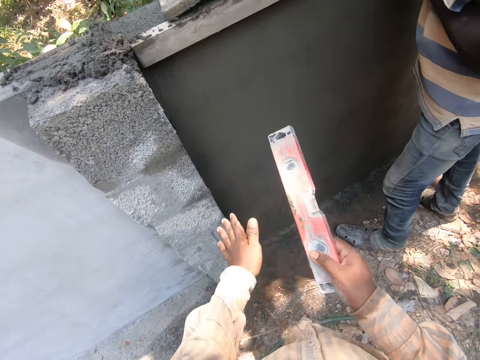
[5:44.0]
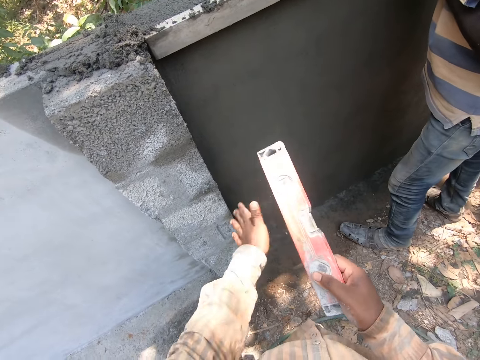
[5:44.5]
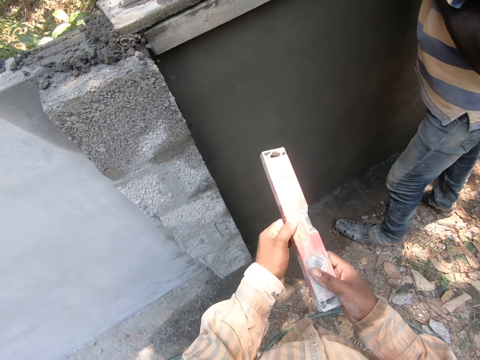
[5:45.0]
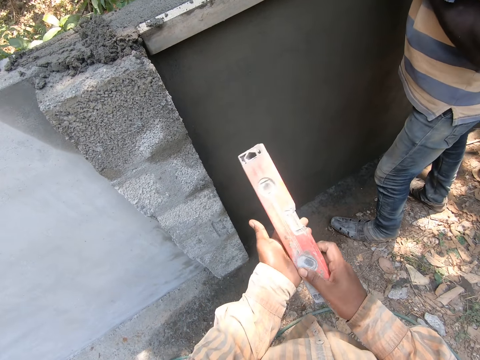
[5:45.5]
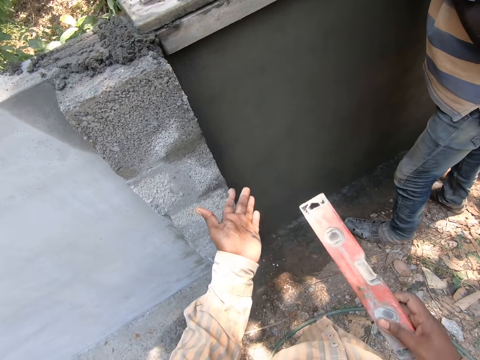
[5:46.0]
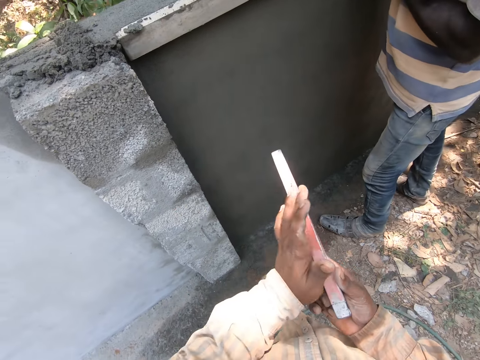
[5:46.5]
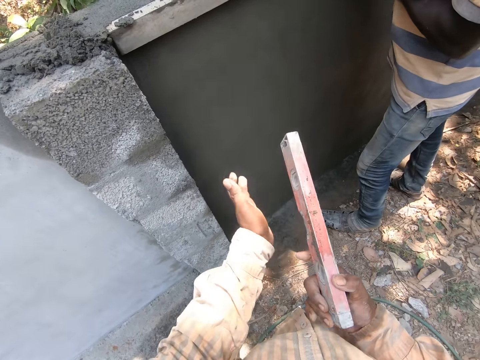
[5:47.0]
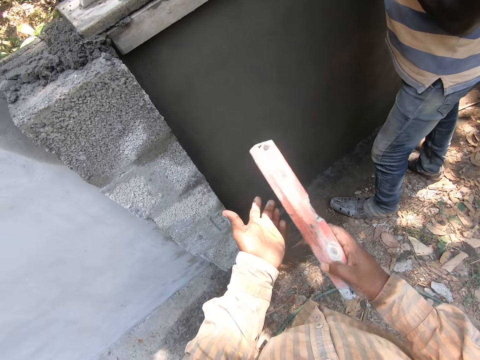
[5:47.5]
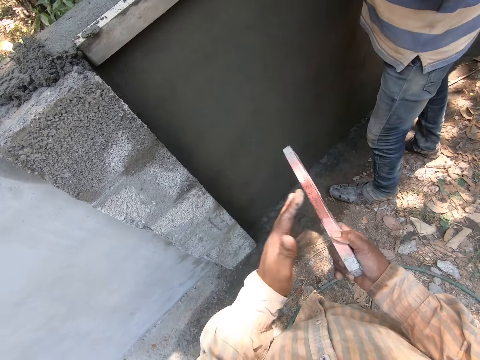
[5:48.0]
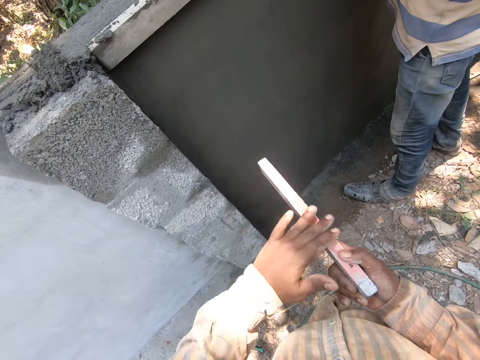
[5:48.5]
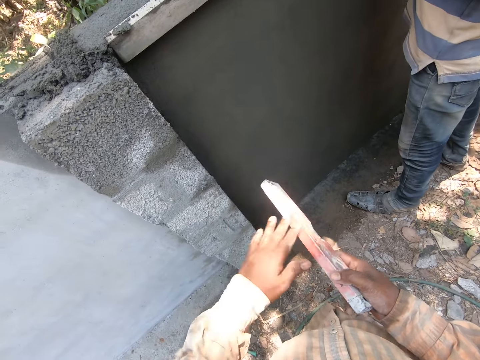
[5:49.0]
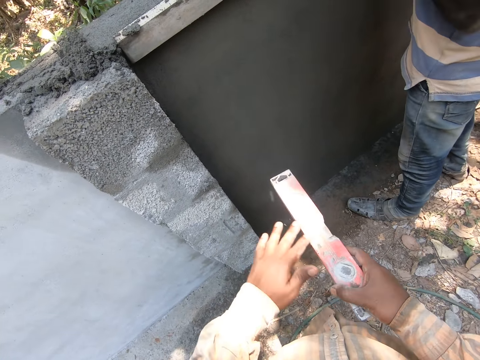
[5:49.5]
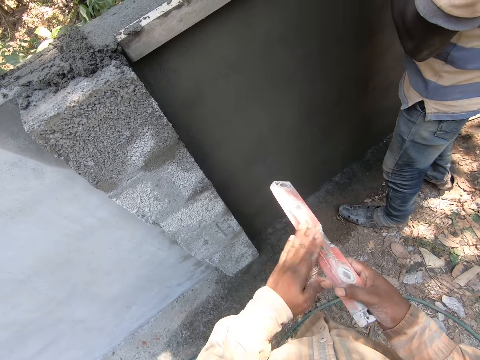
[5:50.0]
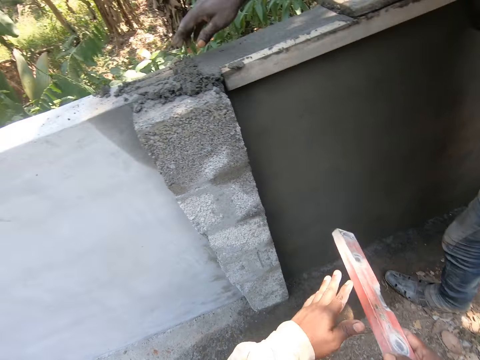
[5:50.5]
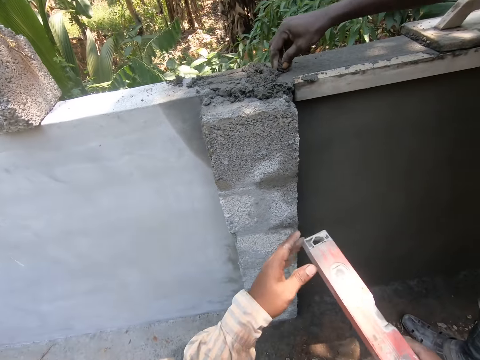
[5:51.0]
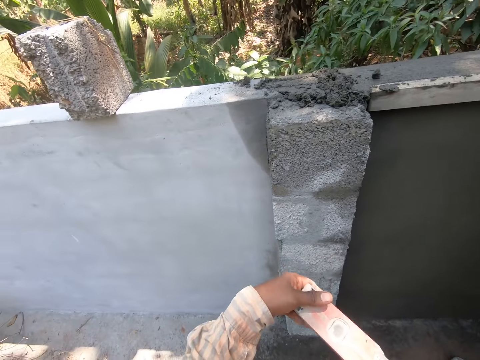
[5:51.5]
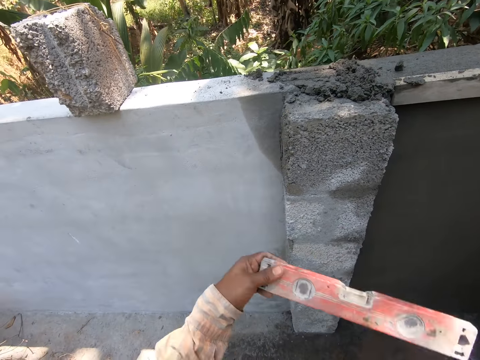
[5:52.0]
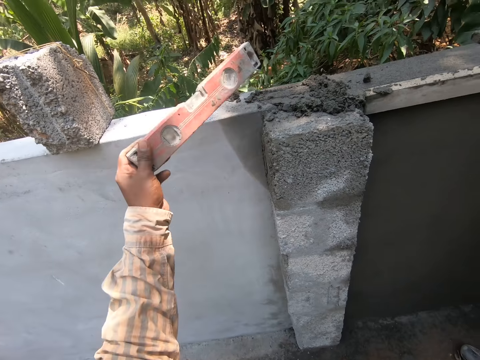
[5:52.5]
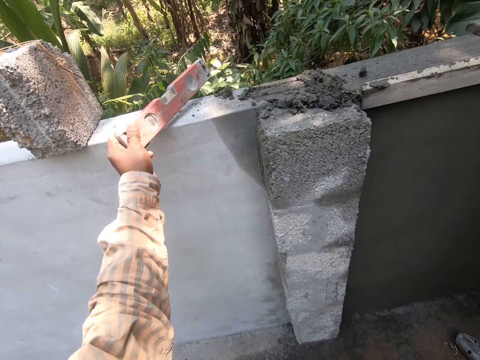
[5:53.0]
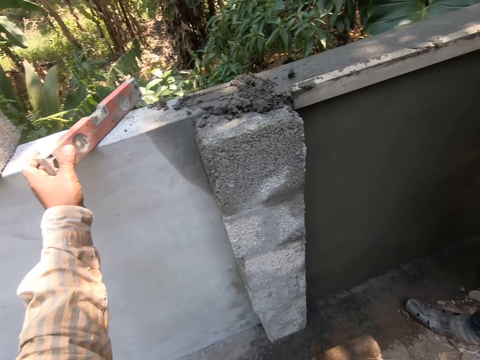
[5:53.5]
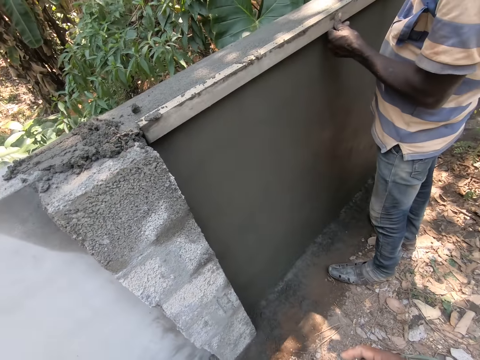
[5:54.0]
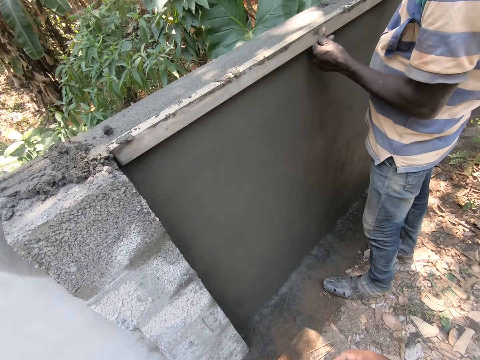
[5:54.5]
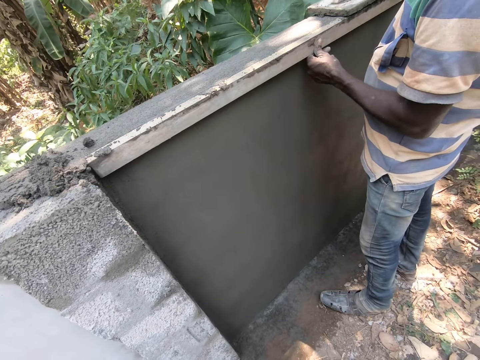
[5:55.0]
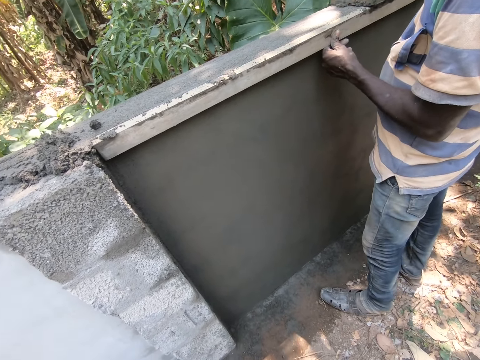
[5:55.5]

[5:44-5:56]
The camera wearer wipes a spirit level. They demonstrate with the spirit level. They look at a wall. They put the spirit level on the wall. They look at the wall.

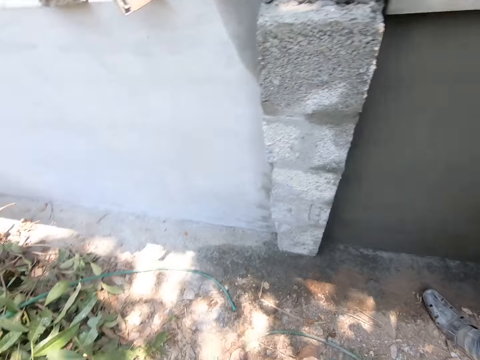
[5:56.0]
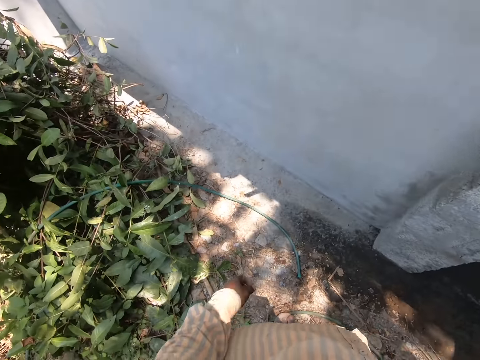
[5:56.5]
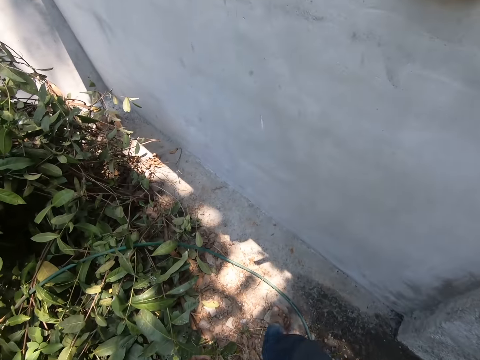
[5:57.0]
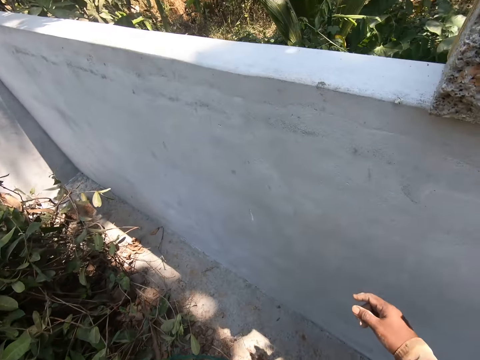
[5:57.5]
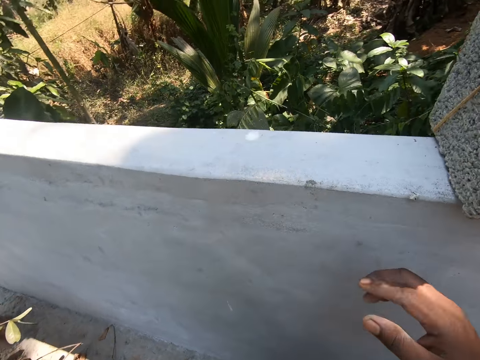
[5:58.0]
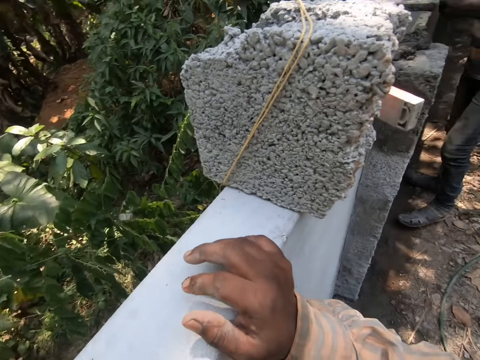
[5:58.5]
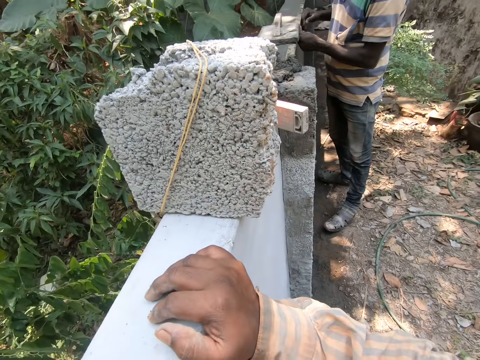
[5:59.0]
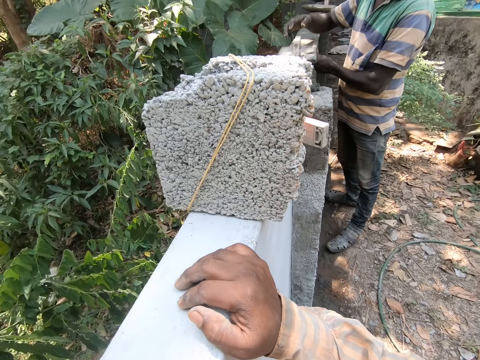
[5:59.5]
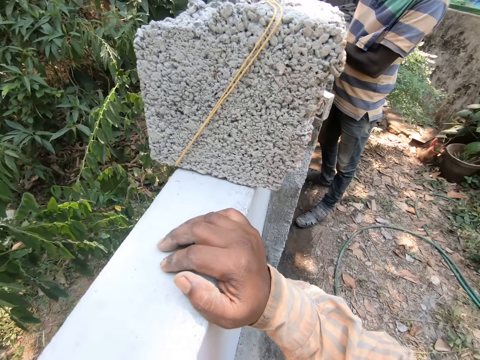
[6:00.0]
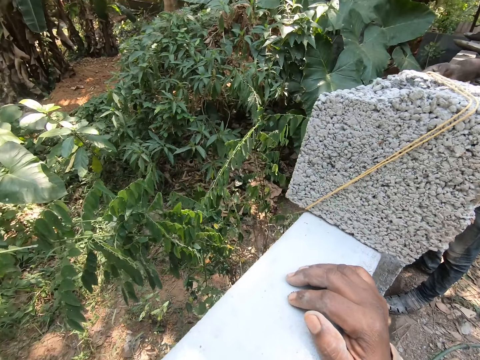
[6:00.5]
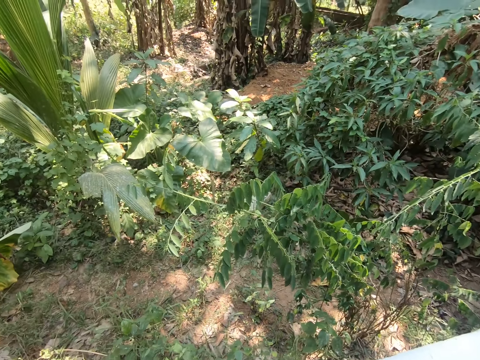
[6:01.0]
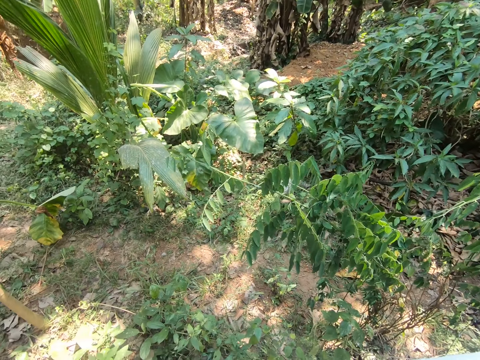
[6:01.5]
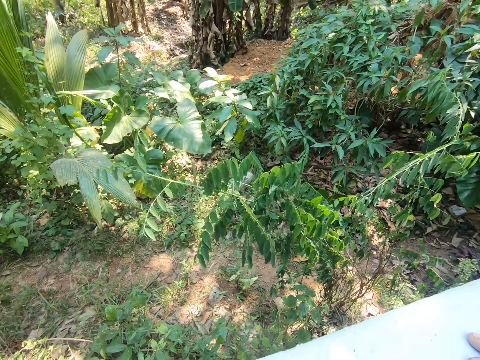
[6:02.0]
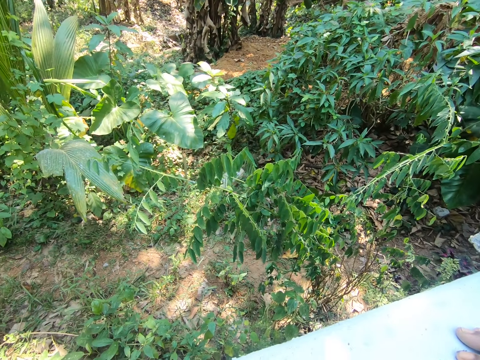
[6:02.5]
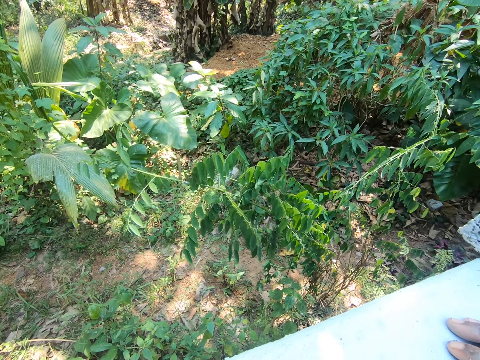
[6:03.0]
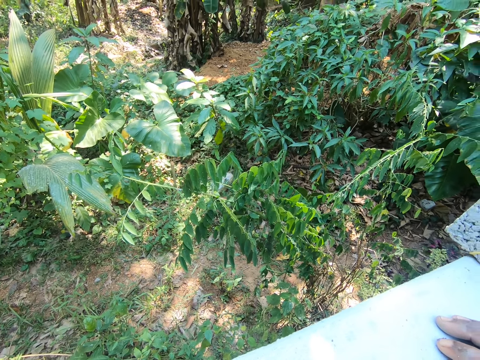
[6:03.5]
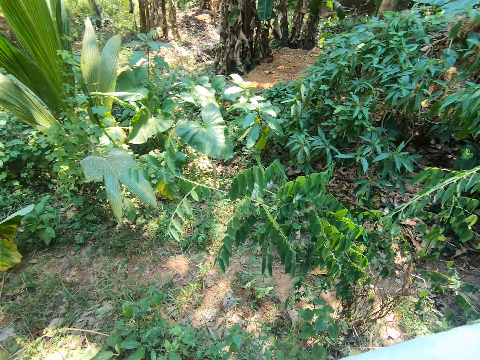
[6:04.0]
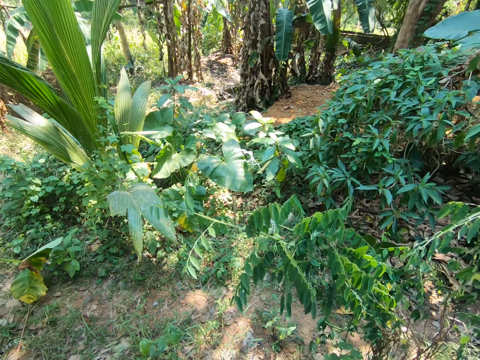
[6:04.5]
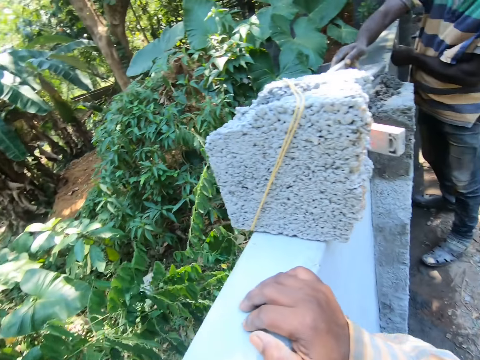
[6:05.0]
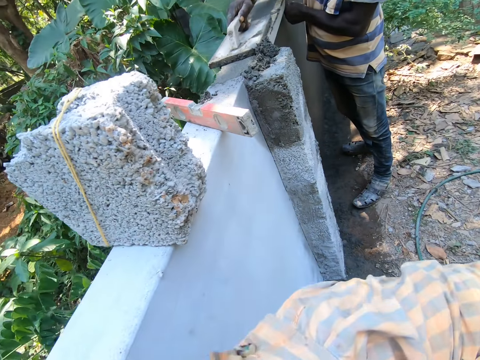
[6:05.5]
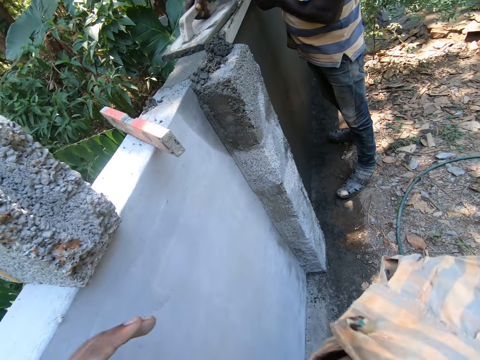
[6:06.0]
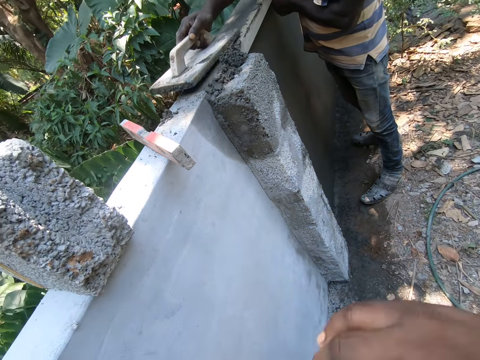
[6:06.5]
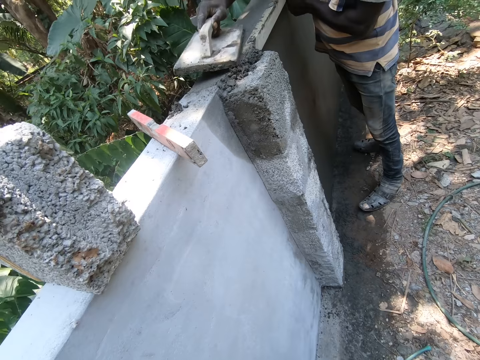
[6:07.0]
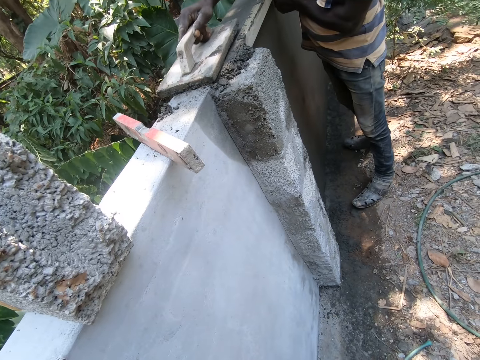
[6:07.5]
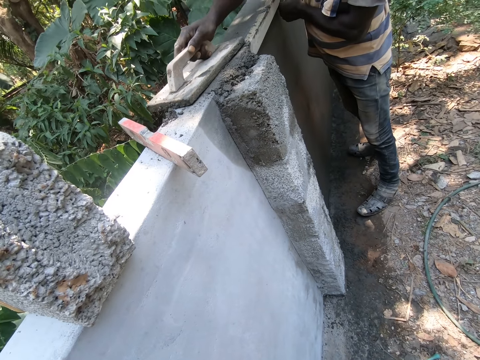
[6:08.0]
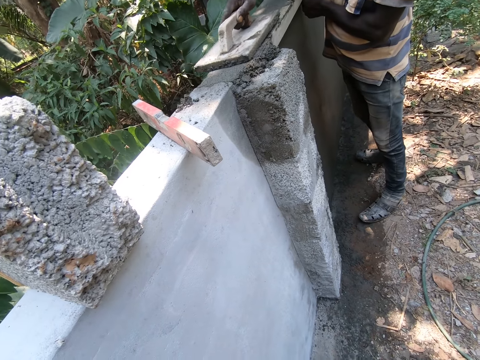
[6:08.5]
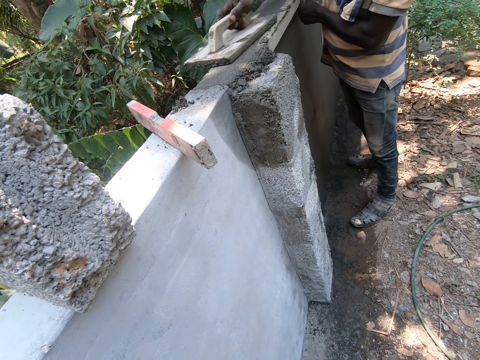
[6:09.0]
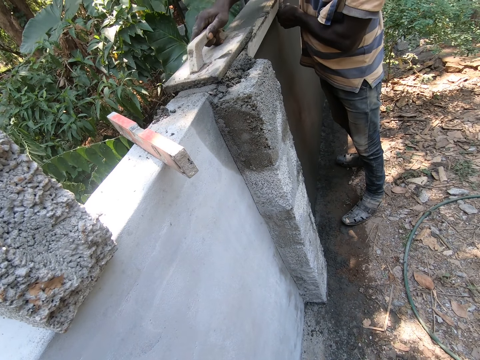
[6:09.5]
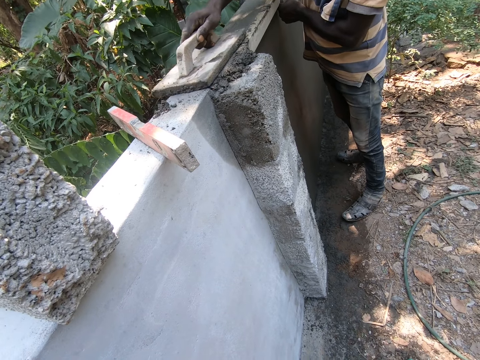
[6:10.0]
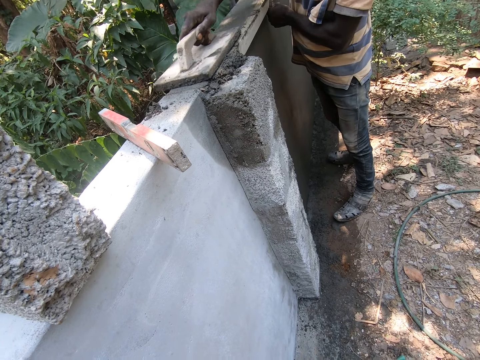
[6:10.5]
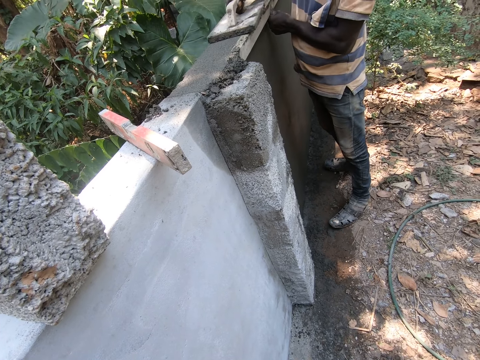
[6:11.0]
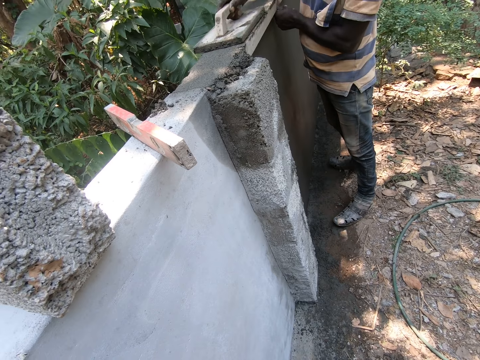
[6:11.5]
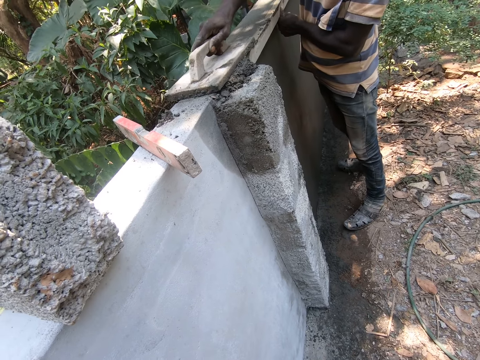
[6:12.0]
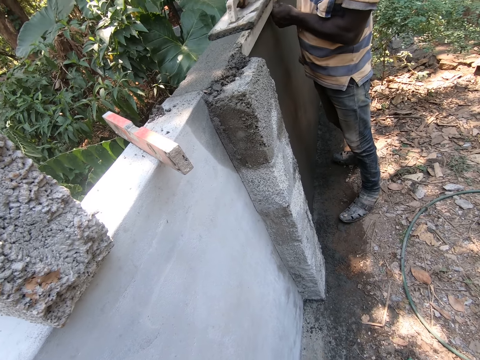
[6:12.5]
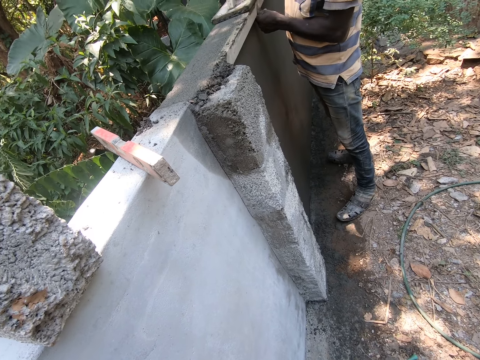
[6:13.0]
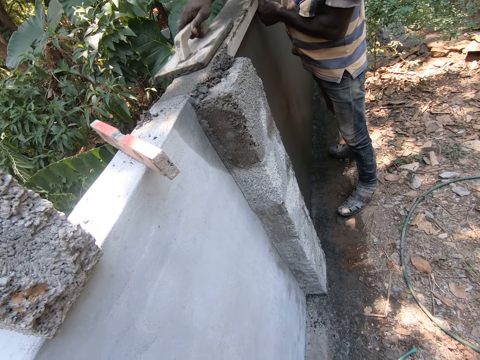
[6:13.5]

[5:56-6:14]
A person smoothens a wall with a hawk. The camera wearer looks around. He turns near the wall and walks along the wall. He touches the wall. He looks around a compound. He looks at the person. The person smoothens mortar on the wall with the hawk. The camera wearer rubs his hands together.
